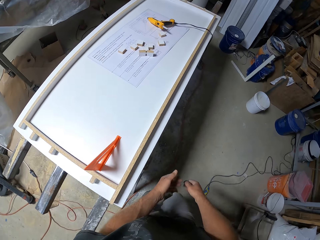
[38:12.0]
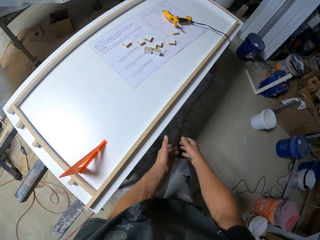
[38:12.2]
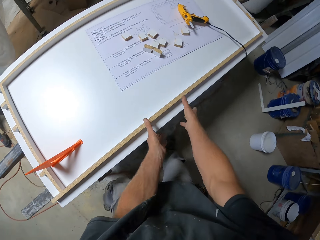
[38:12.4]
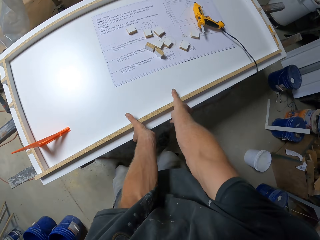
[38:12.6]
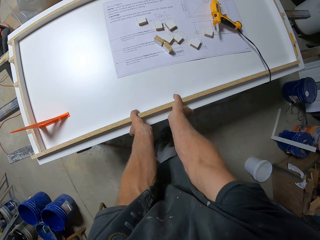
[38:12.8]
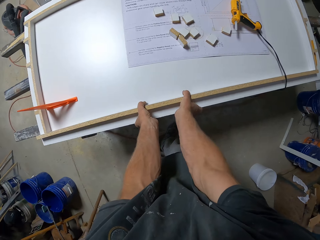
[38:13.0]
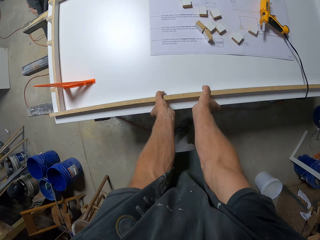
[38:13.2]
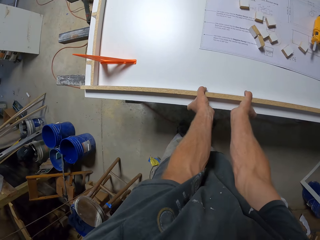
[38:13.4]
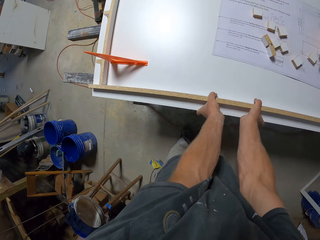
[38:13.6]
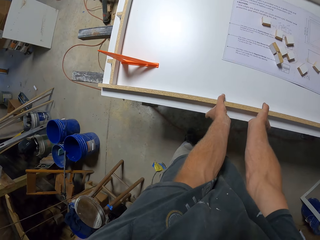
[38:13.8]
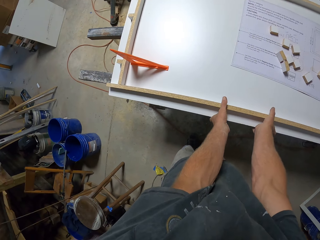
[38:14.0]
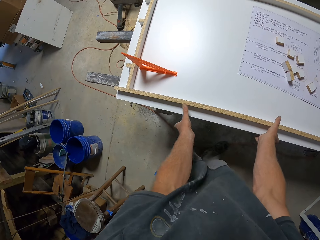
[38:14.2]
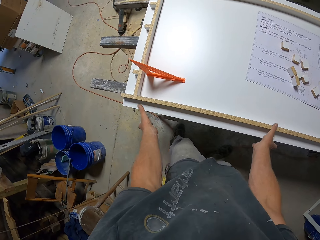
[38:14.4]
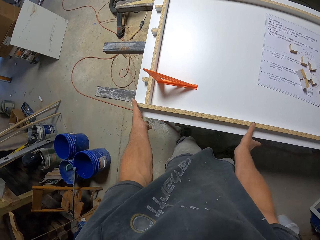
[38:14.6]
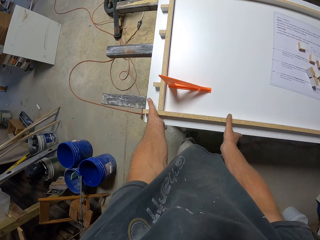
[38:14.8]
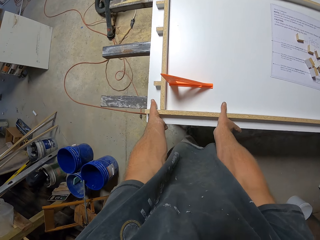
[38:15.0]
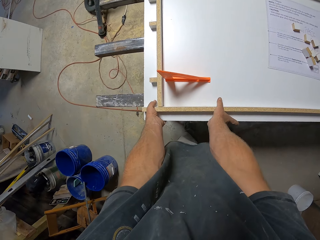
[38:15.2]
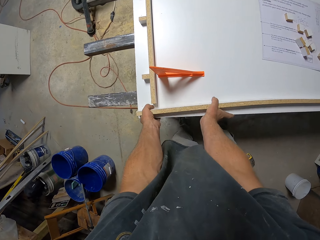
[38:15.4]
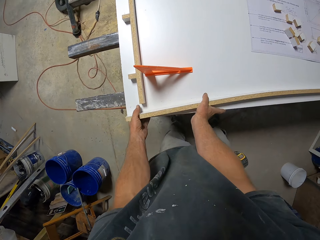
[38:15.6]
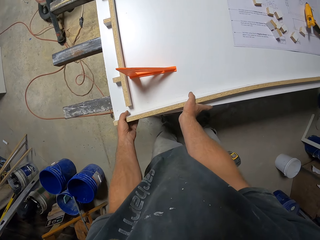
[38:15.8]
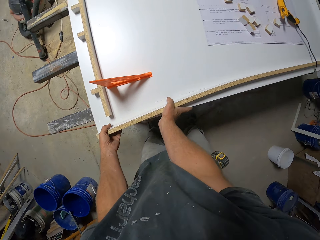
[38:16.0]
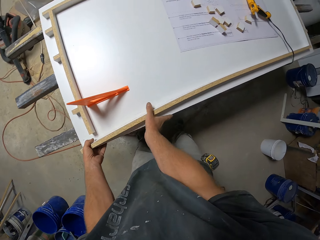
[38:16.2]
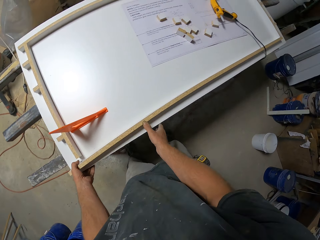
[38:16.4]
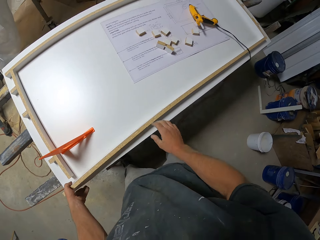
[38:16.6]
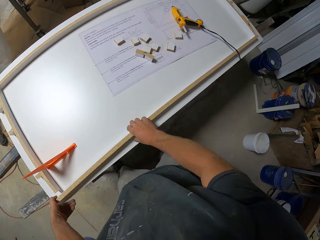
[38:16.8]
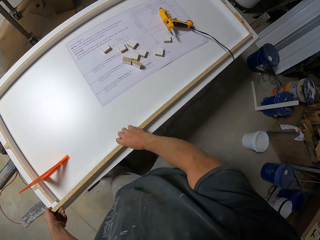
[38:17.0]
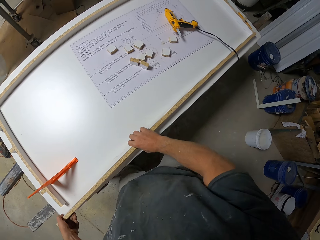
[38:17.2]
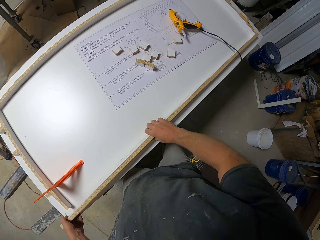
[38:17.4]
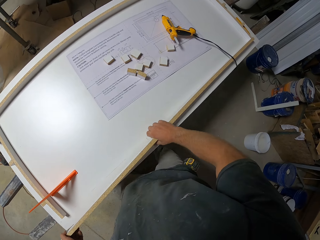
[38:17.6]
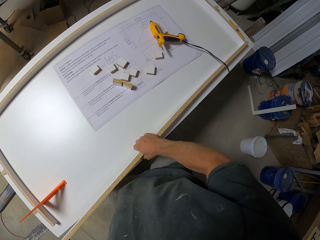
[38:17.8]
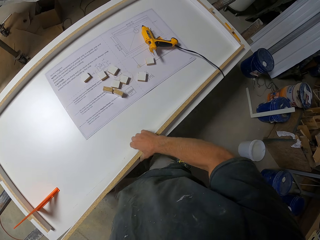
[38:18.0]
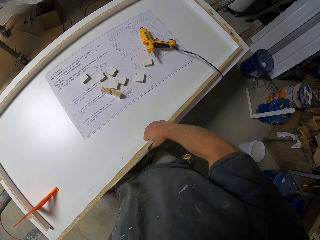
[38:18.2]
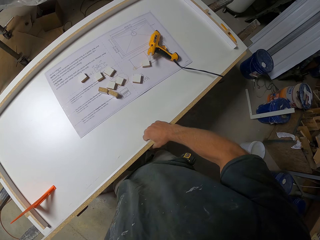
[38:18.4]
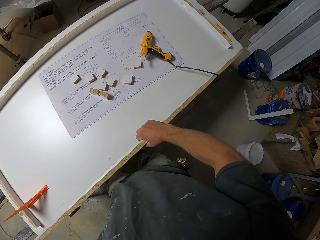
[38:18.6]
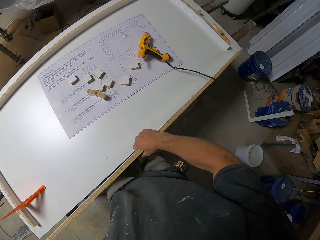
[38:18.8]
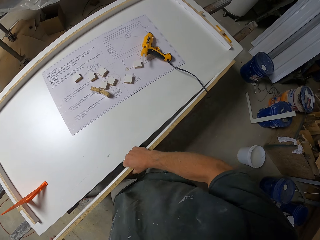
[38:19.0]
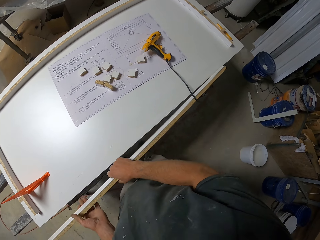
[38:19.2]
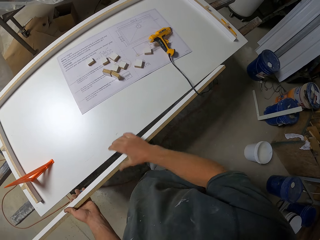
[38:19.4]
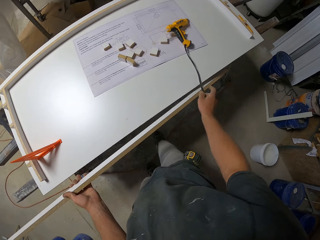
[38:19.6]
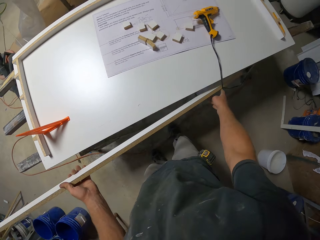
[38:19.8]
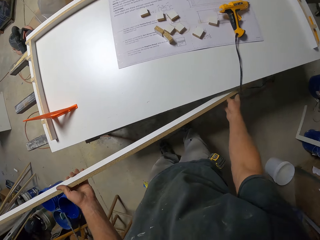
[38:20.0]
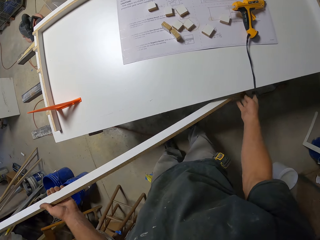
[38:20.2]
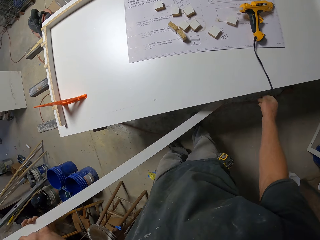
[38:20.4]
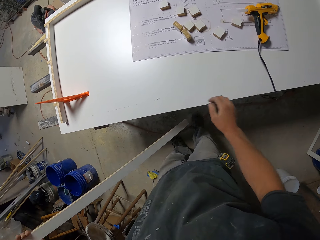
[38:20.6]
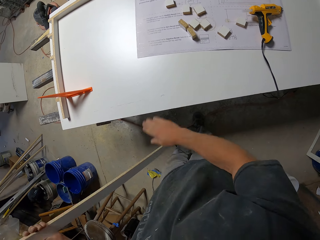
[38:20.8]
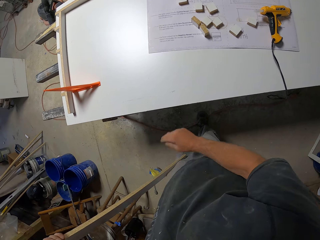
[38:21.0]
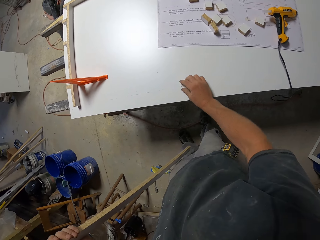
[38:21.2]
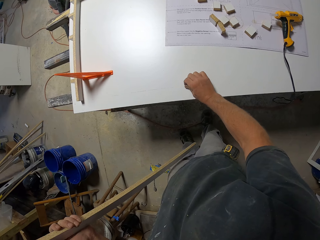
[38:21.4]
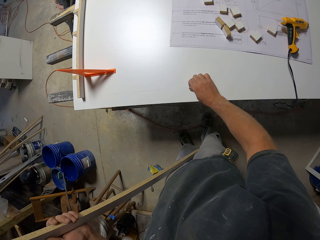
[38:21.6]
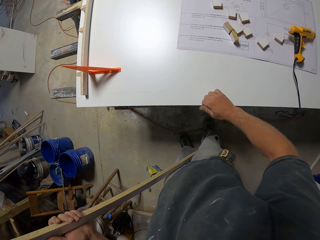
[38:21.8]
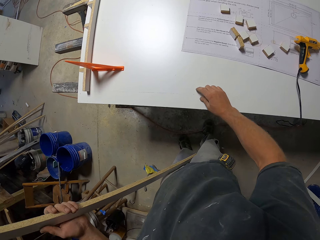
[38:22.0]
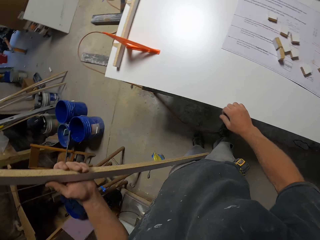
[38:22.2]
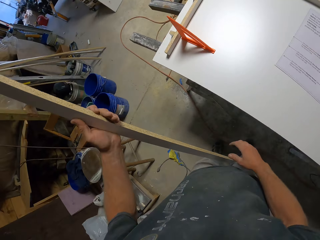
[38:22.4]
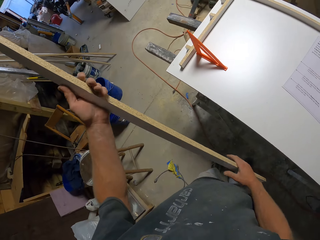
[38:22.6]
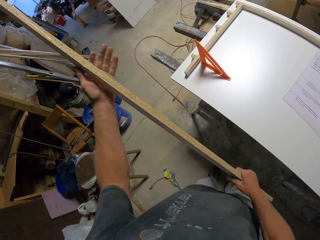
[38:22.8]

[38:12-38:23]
The camera wearer presses the piece of wood. They walk across the workshop. They move the hands. They move the piece of wood. They move the hand. They move the piece of wood. They pick up the piece of wood. They pass the piece of wood to the left hand. They move the wire. They wipe the table with the hand. They remove dirt from the table.

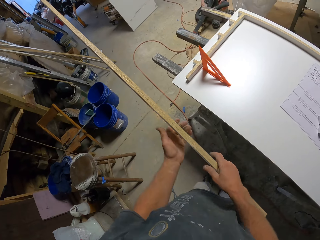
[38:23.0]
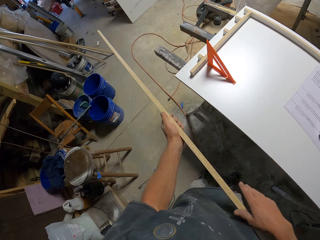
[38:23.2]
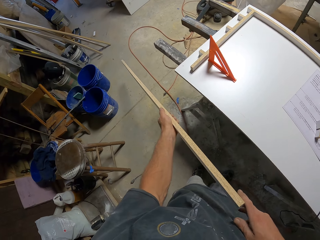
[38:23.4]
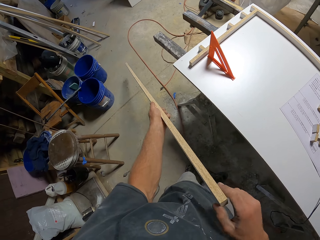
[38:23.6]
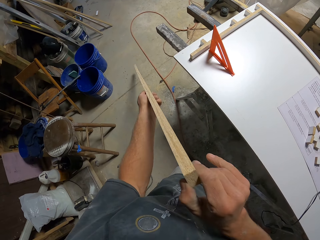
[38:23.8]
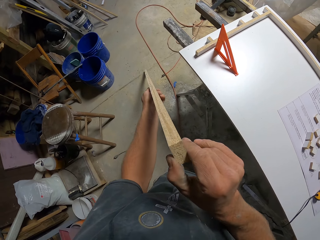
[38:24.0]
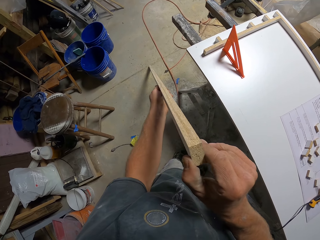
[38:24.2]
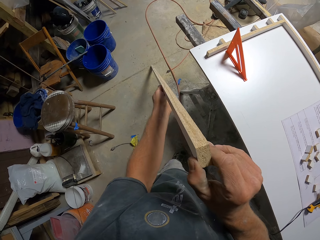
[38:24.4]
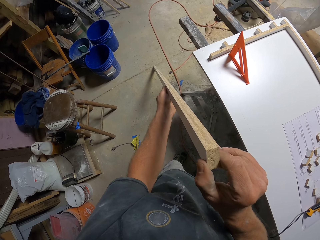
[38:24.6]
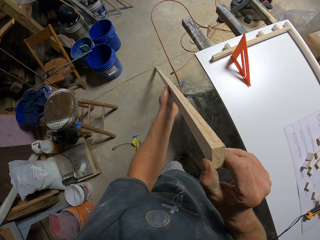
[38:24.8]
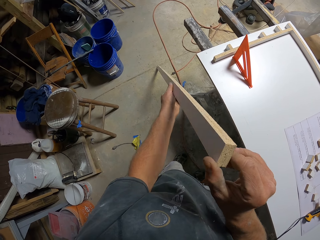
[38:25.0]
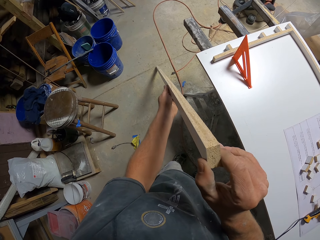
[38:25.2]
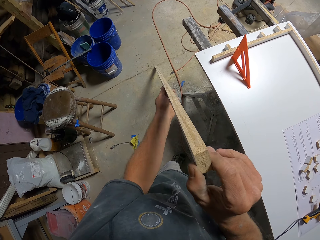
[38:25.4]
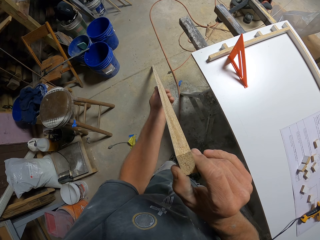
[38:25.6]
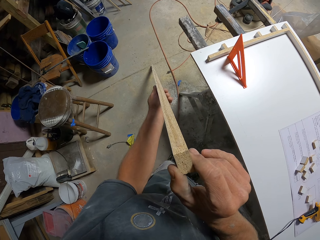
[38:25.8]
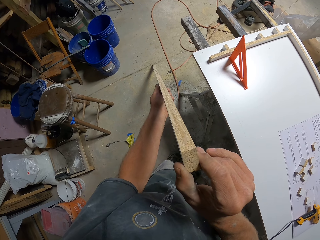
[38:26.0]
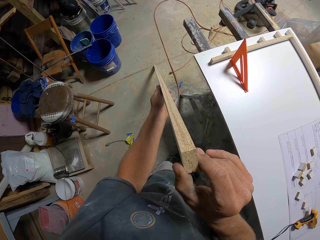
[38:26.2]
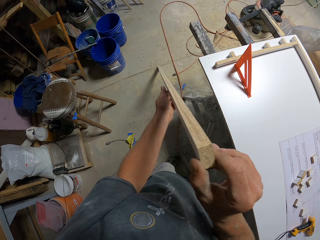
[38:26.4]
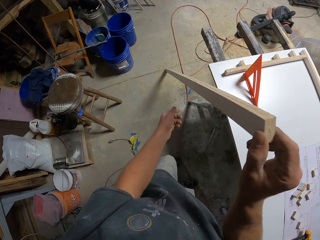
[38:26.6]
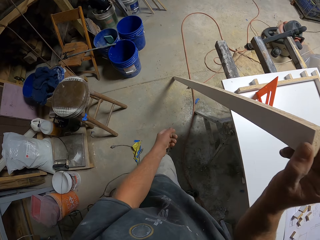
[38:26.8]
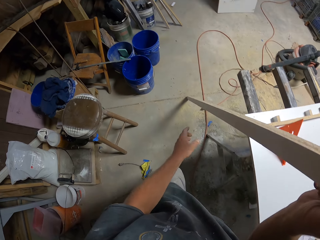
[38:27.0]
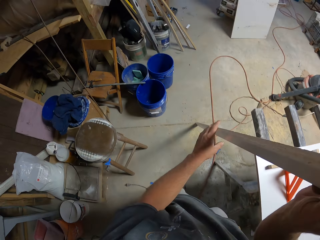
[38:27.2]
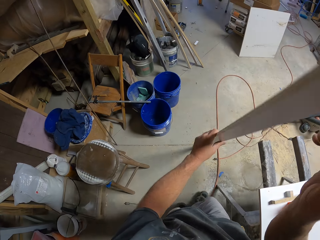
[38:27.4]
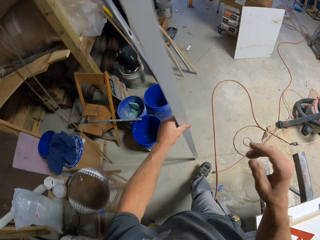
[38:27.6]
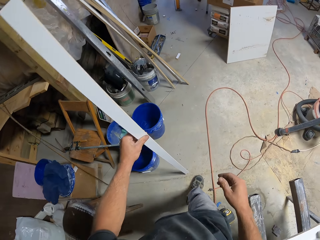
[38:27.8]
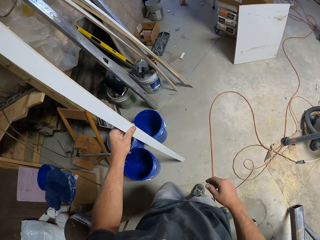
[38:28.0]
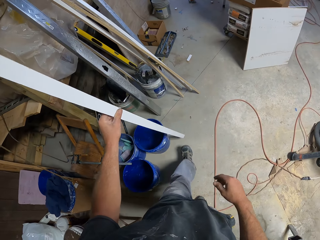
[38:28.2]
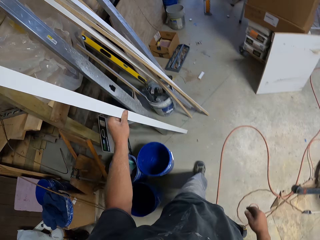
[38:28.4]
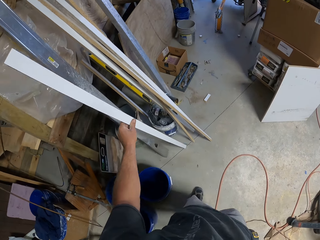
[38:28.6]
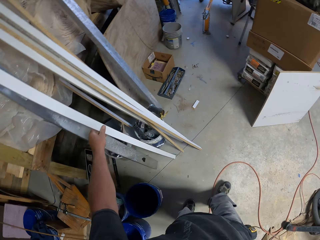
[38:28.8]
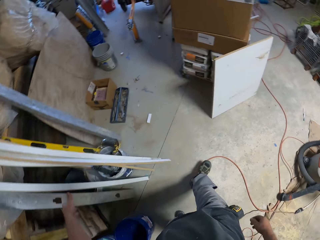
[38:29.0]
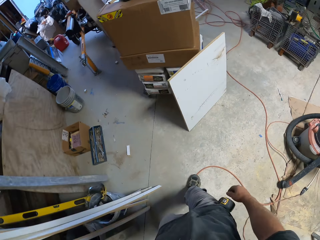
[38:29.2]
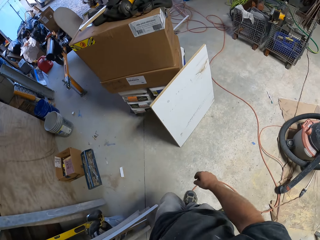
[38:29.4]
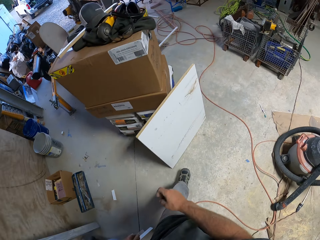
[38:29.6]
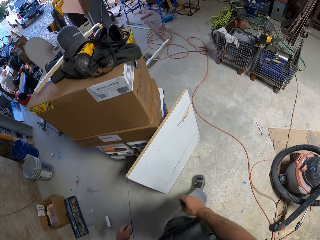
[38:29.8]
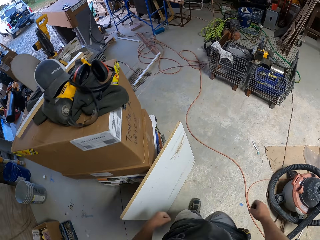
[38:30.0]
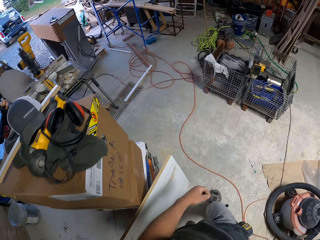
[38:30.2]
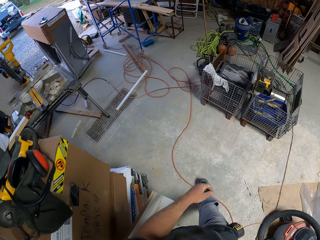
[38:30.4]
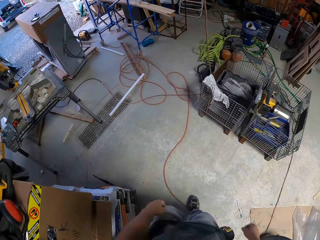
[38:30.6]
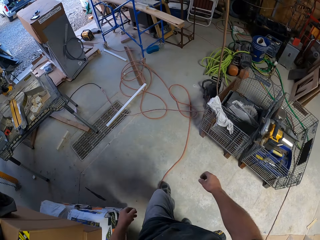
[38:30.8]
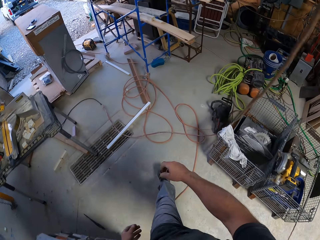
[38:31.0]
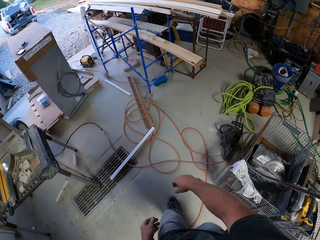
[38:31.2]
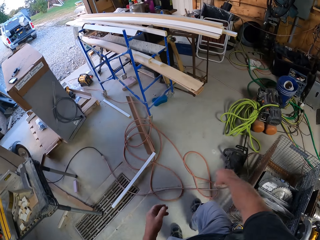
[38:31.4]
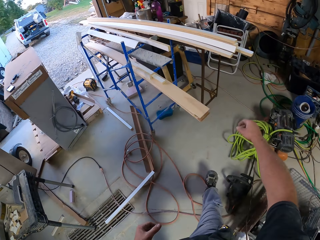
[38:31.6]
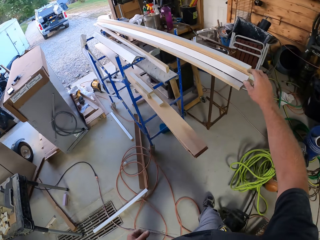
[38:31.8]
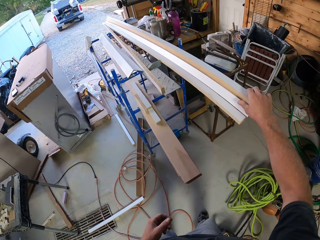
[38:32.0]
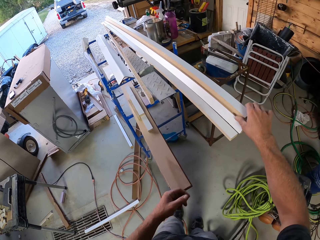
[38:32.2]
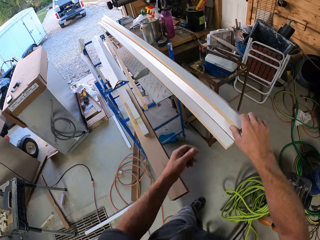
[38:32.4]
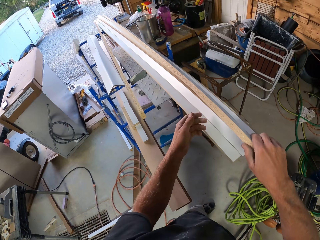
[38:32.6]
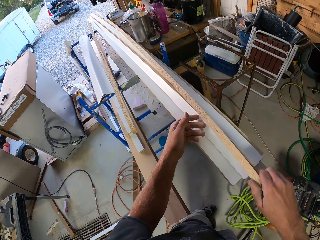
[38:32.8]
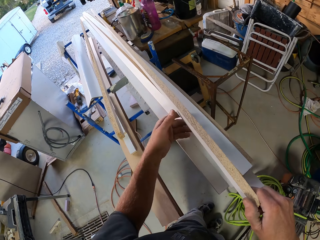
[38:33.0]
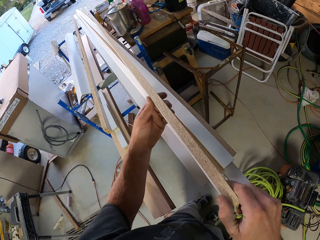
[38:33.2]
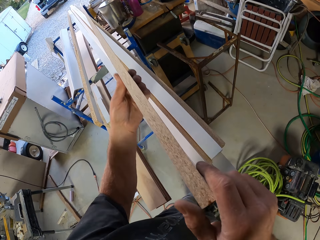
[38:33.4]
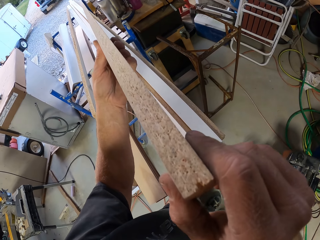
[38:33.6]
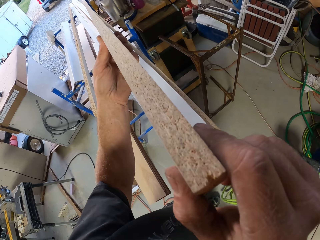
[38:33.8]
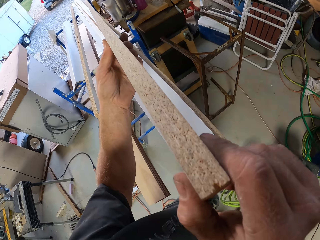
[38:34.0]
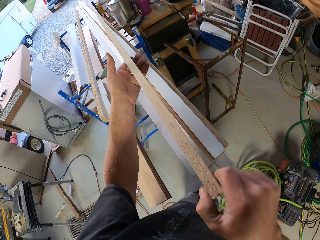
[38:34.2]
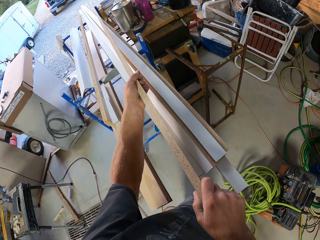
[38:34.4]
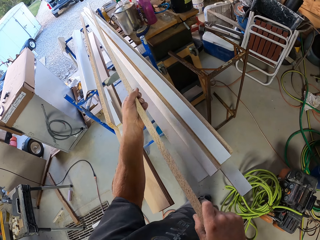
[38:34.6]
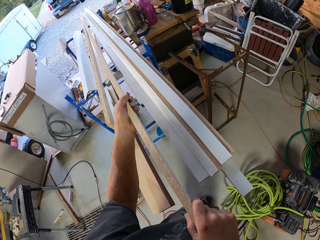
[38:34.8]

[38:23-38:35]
The camera wearer moves the piece of wood. They put the piece of wood on the floor. They look at the piece of wood. They pass the piece of wood to the right hand. They move the hand. They pass the piece of wood to the left hand. They step forward. They walk across the workshop. They put the piece of wood against something. They walk across the workshop. They move the piece of wood. They touch the piece of wood. They lift the piece of wood. They move the piece of wood.
